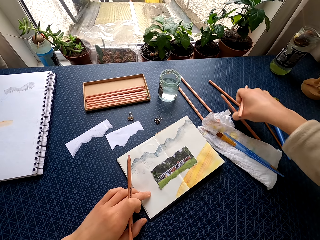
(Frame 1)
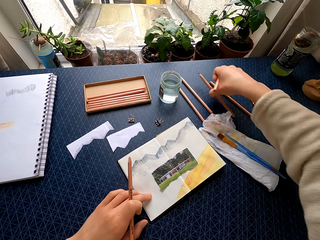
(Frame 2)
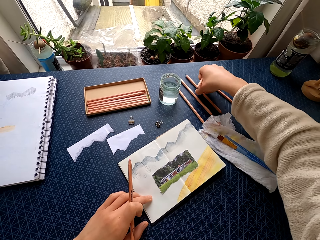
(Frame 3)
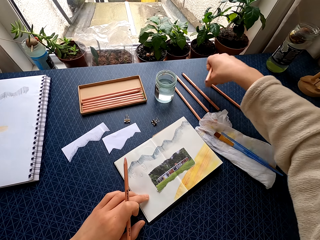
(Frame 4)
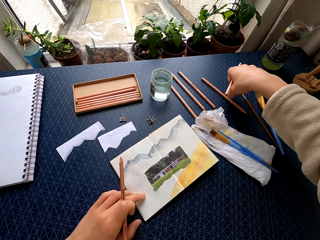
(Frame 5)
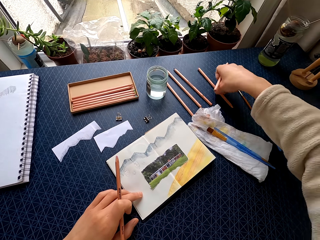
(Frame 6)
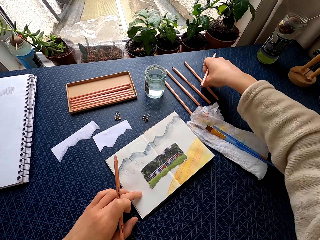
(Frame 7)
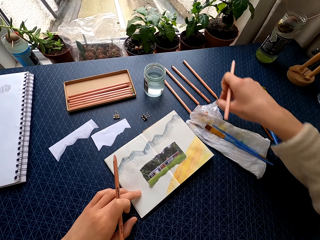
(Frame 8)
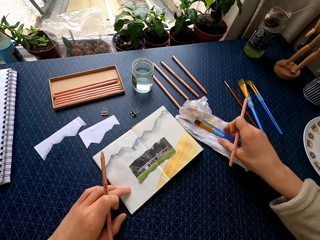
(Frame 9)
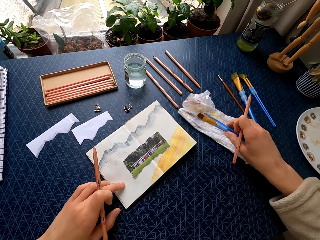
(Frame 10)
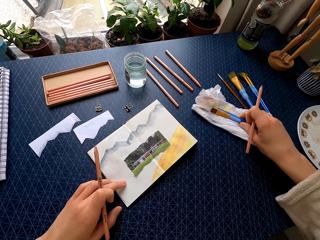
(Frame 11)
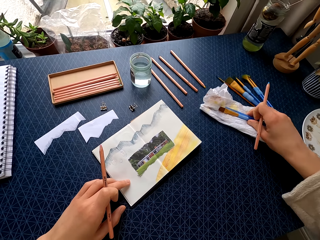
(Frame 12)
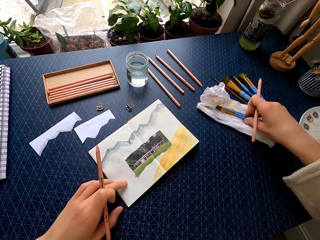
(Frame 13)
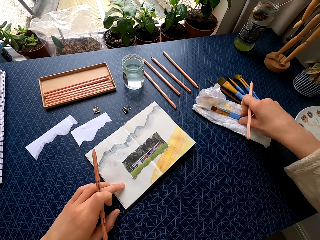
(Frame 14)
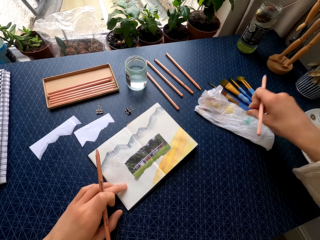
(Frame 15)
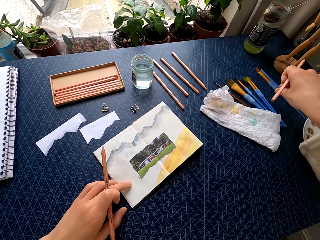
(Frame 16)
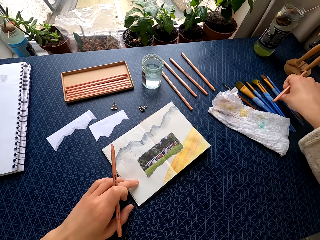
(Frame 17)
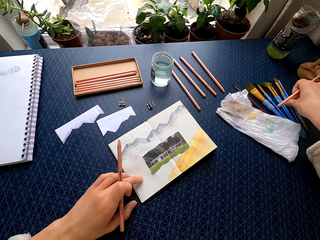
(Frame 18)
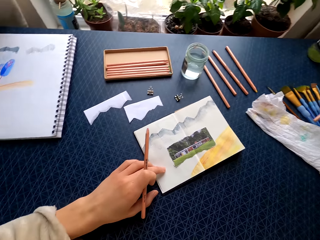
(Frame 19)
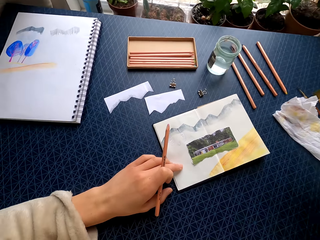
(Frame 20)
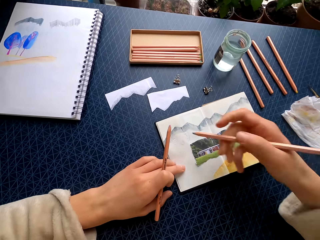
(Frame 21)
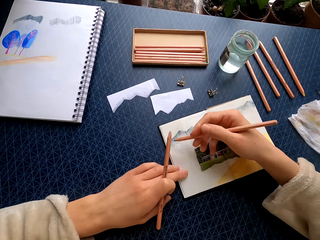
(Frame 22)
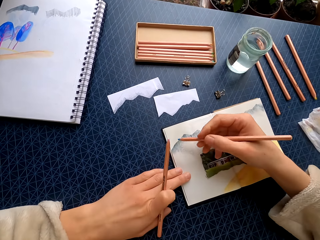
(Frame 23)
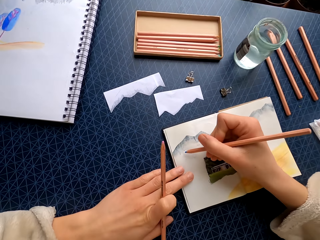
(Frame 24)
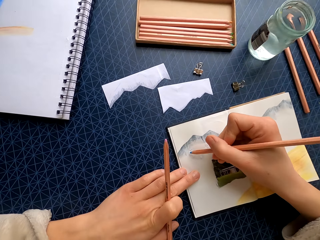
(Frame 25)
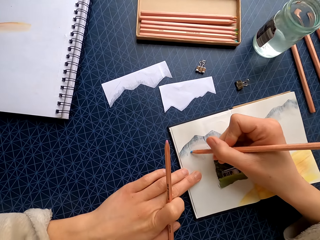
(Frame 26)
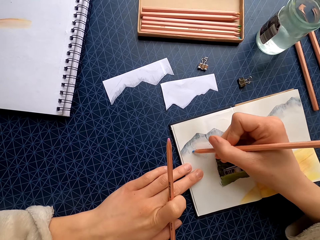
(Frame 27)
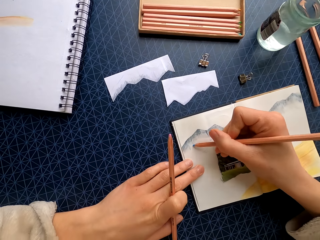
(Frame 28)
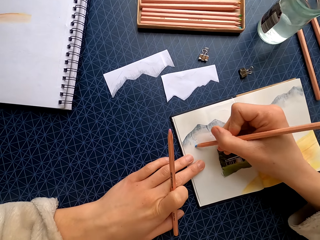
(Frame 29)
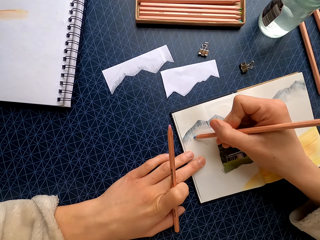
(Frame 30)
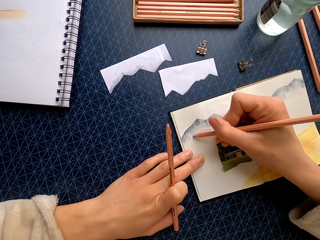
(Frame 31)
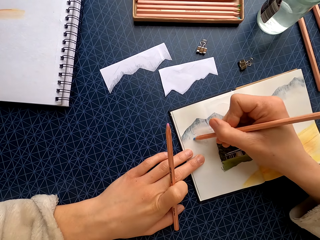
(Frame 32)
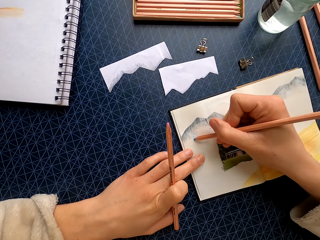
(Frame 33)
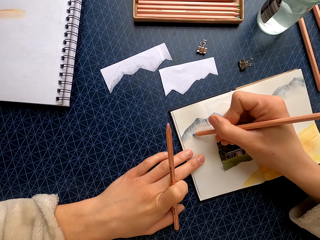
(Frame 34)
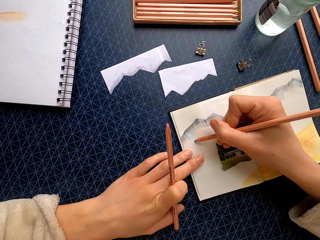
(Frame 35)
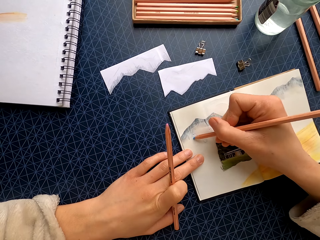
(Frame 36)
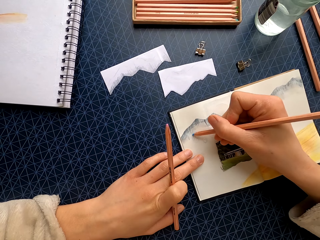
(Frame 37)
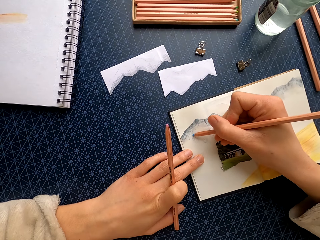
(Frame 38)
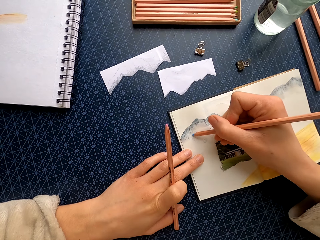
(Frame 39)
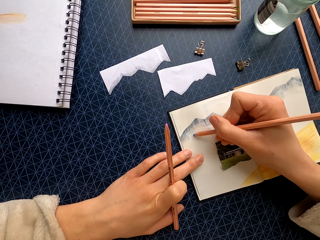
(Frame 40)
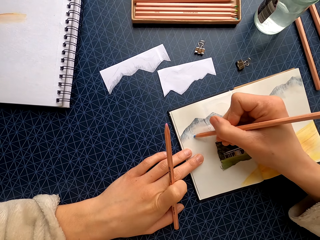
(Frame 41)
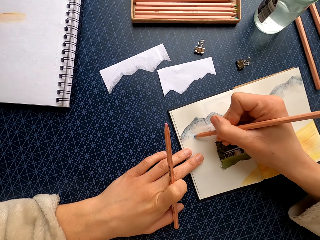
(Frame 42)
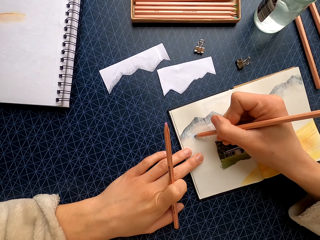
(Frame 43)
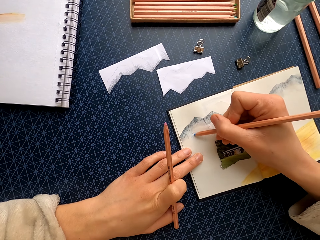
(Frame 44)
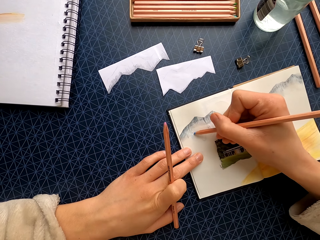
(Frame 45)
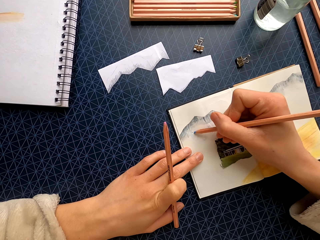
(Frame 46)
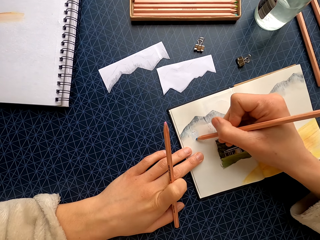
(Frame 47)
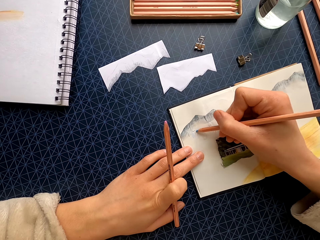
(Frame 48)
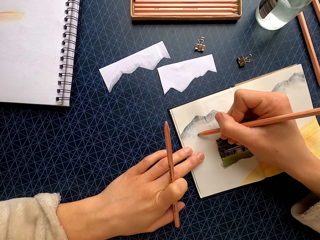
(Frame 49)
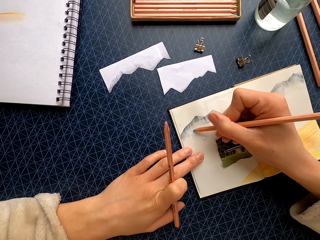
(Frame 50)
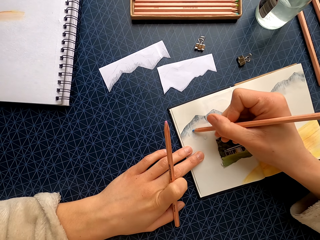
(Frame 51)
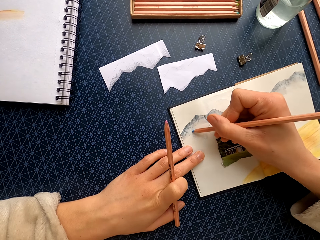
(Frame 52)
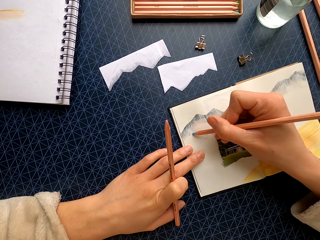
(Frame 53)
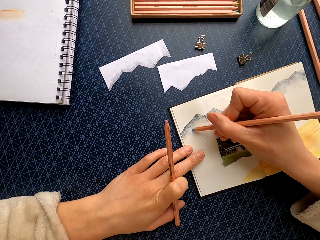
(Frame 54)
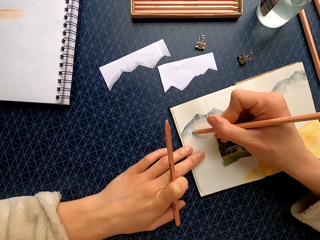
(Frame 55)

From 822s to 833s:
The camera wearer repositions the color pencil. They reposition the color pencil again. They pull the tissue paper on the table. They move the brushes, pick up the brushes, and put the brush on the table. They color a drawing. They draw on the paper.

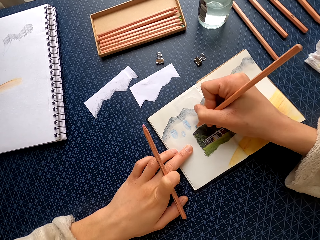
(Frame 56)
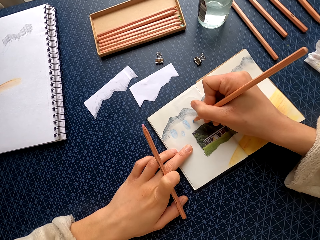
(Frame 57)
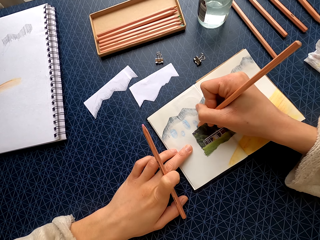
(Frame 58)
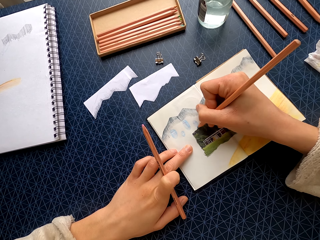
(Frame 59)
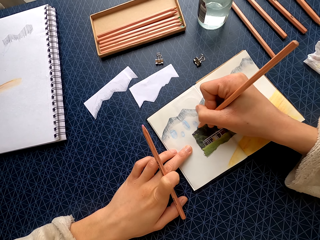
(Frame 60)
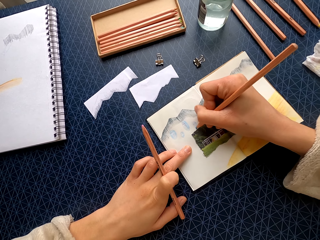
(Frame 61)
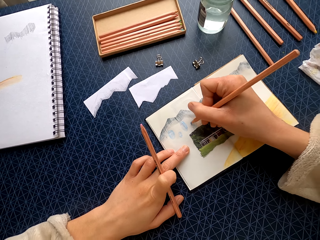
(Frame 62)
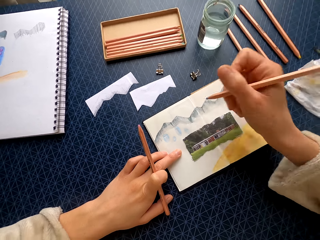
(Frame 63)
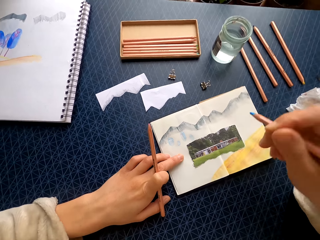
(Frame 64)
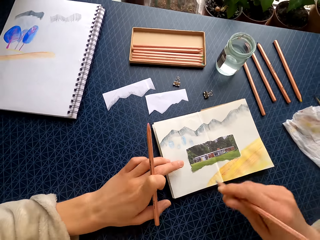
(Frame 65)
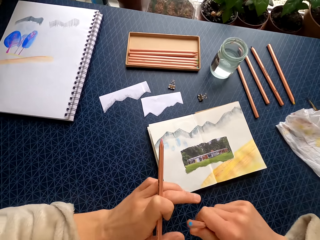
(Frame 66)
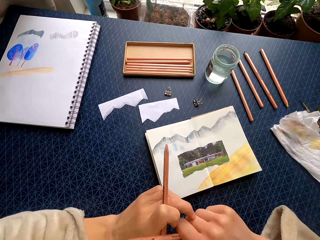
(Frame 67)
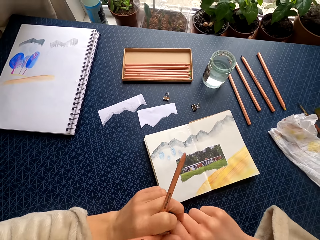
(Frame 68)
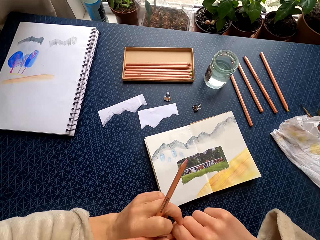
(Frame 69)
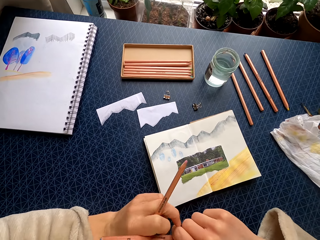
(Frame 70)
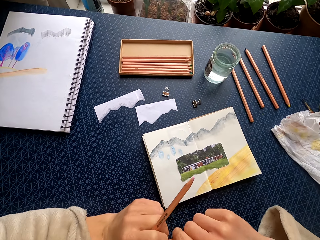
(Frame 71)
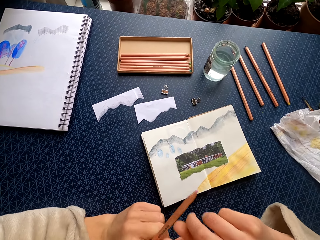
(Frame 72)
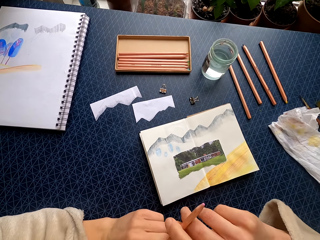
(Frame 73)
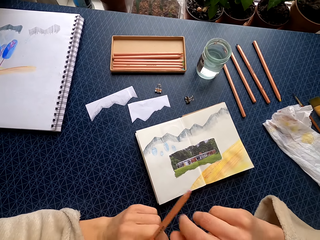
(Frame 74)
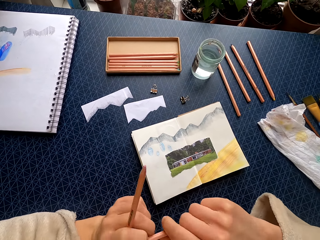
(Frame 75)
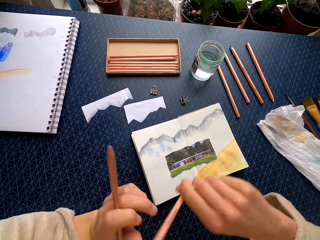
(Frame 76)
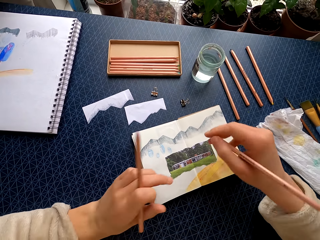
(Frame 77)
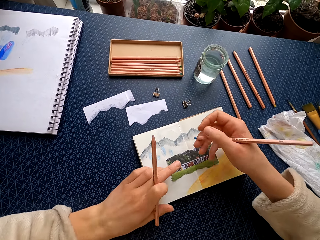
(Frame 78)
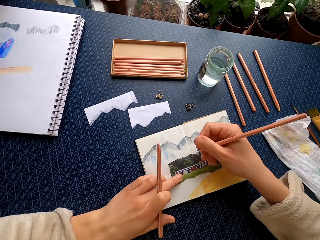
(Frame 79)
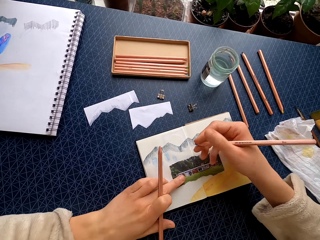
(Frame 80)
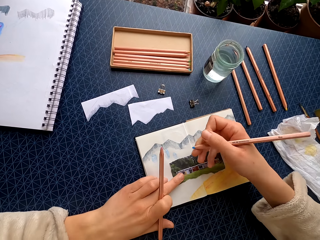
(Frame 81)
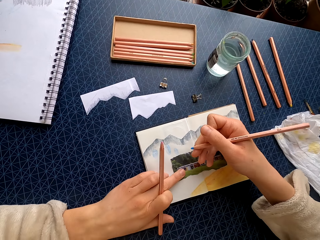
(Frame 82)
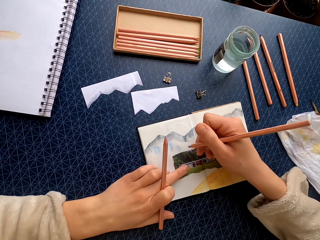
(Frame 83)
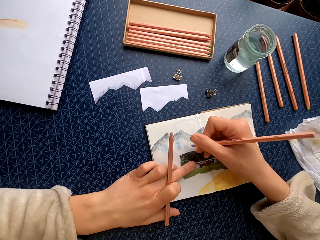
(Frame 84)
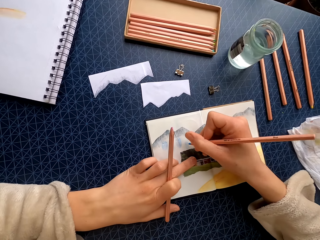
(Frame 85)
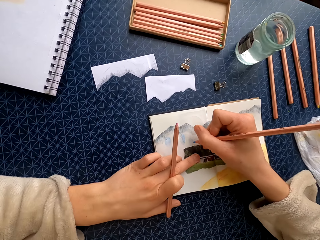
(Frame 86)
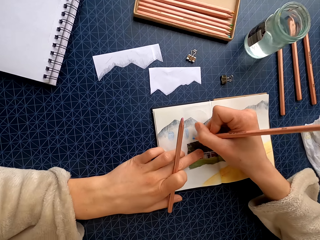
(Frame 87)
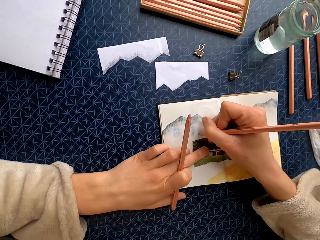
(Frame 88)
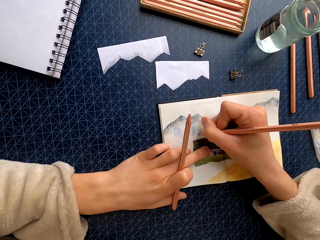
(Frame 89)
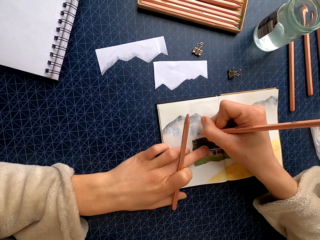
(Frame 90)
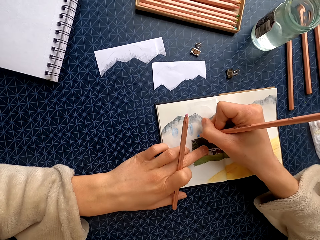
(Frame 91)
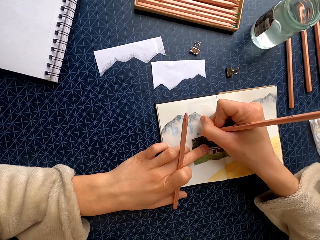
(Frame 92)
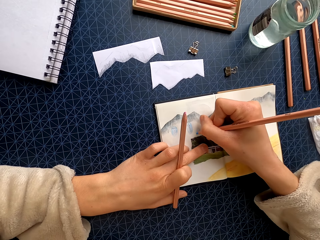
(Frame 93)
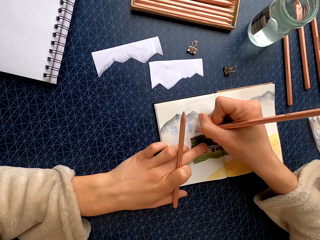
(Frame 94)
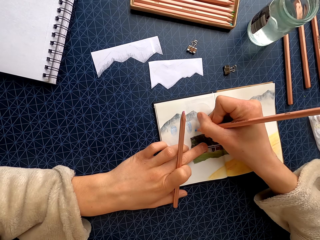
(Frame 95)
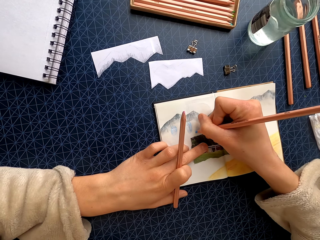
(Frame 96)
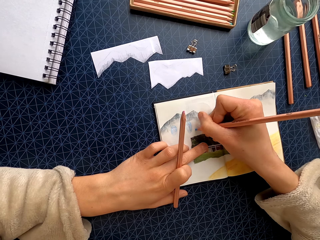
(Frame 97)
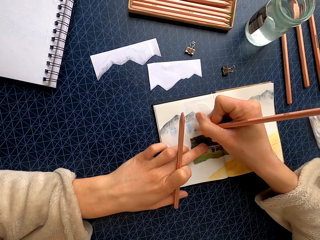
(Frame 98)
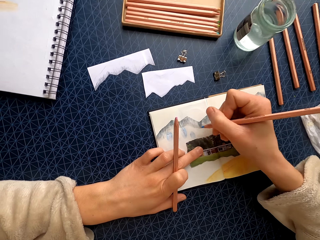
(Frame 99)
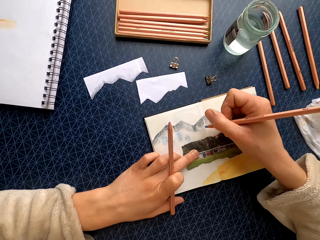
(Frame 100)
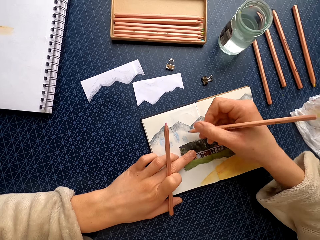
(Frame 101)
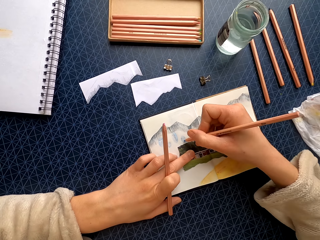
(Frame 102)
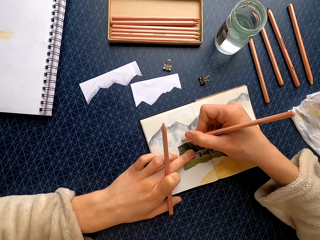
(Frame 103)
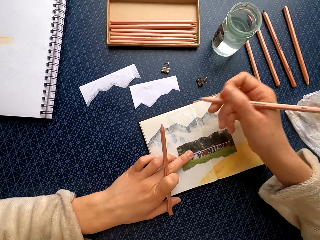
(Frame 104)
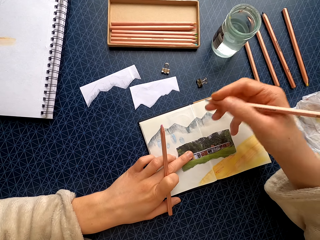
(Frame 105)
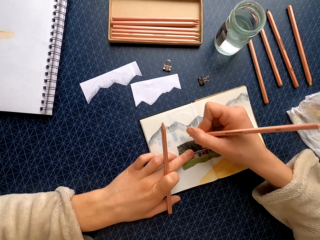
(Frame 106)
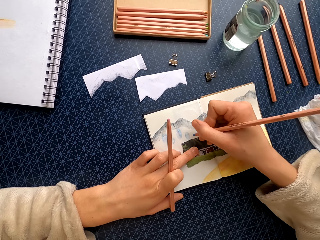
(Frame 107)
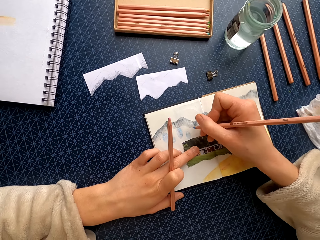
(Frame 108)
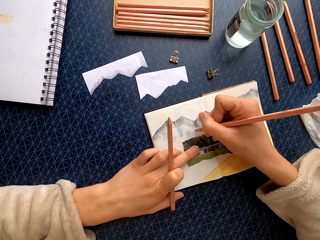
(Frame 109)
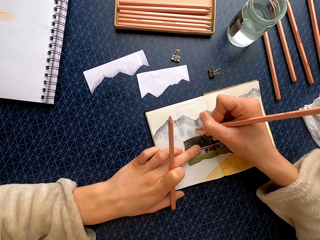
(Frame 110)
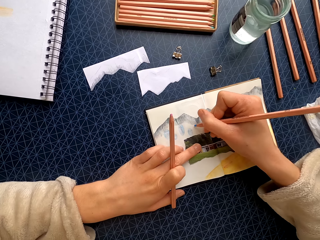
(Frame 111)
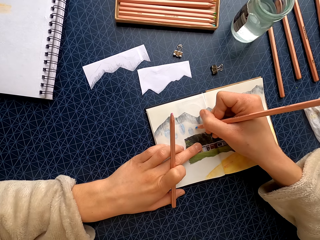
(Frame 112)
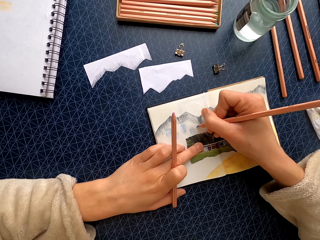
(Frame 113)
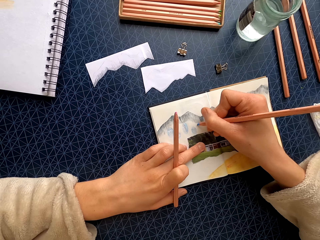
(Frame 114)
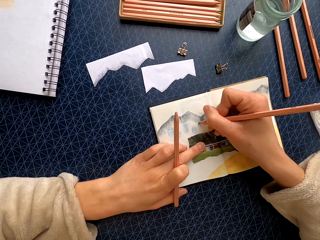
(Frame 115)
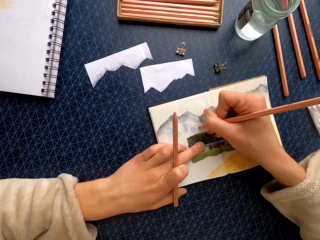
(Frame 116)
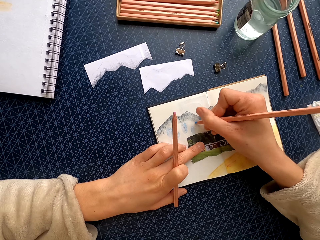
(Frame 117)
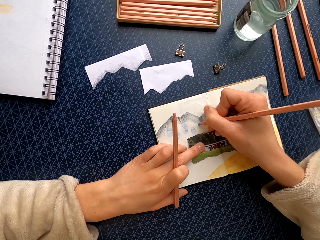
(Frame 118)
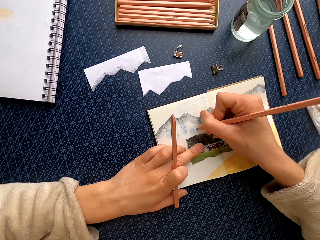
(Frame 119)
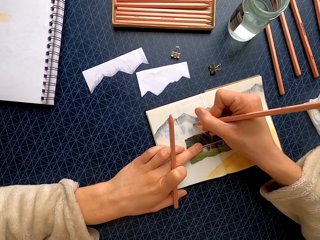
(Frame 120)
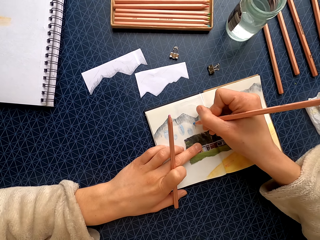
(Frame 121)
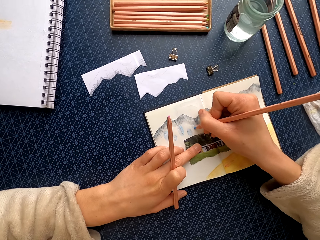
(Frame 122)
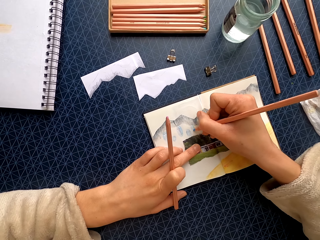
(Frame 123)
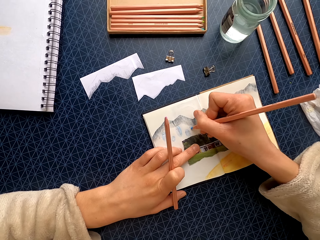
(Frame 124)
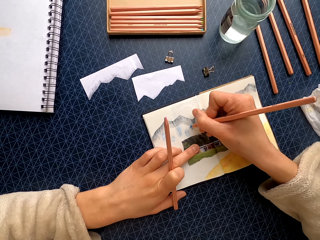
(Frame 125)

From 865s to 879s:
The camera wearer stops drawing. They hold the color pencil, touch the color pencil, and take the color pencil. They hold the drawing. They color the drawing. They draw on the paper.
